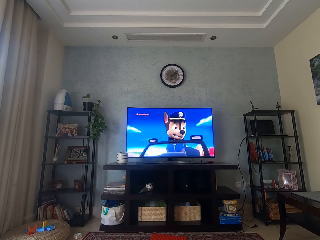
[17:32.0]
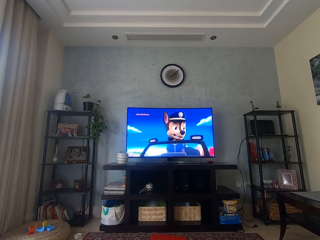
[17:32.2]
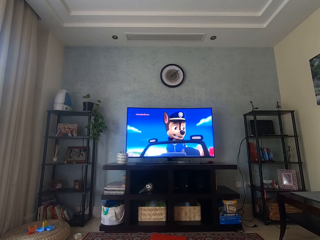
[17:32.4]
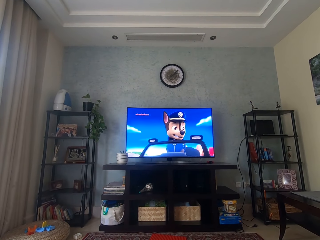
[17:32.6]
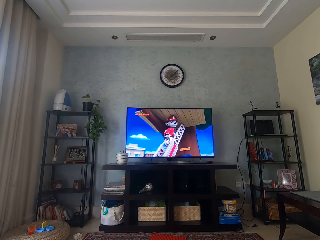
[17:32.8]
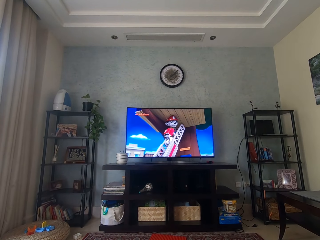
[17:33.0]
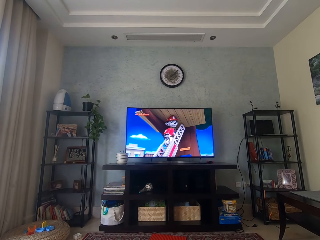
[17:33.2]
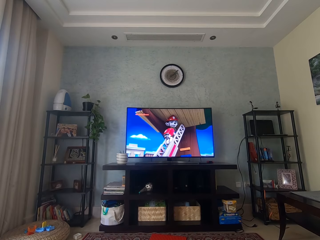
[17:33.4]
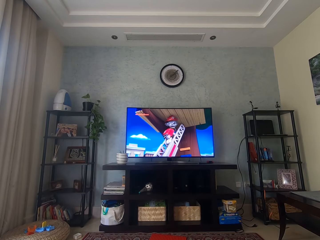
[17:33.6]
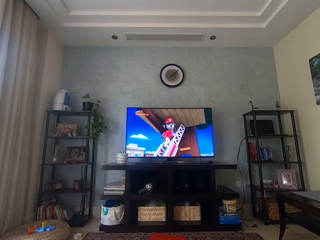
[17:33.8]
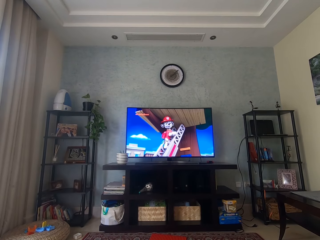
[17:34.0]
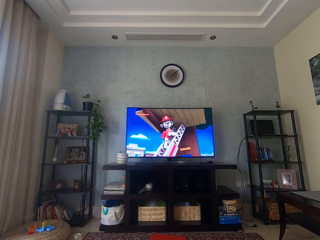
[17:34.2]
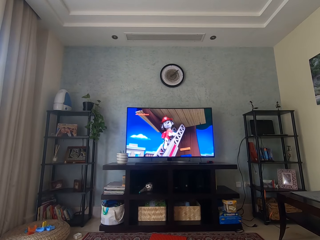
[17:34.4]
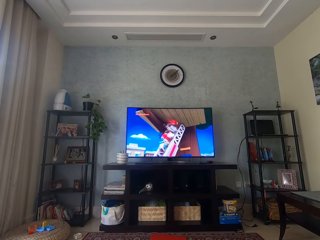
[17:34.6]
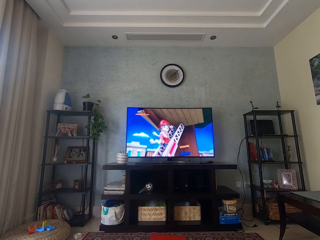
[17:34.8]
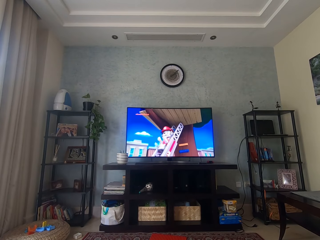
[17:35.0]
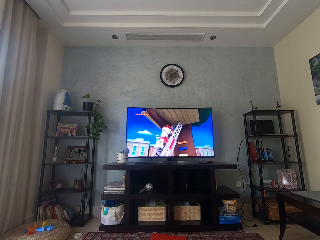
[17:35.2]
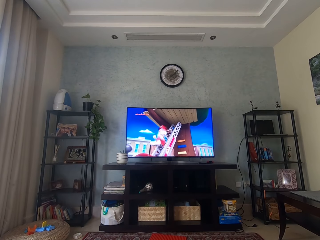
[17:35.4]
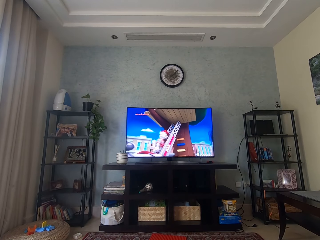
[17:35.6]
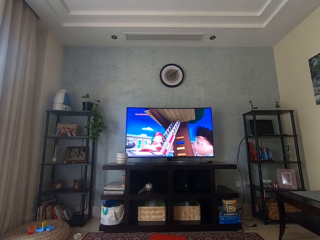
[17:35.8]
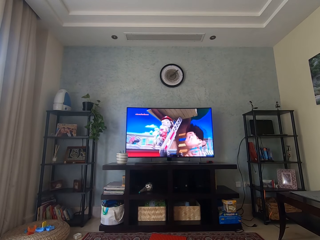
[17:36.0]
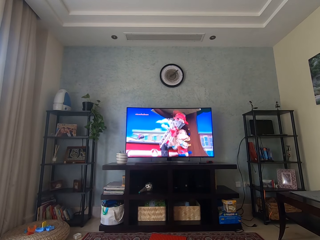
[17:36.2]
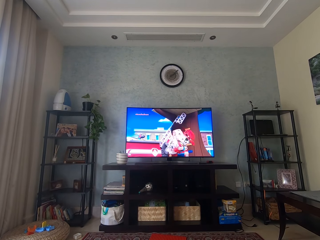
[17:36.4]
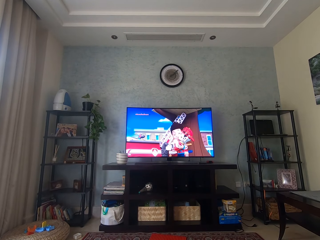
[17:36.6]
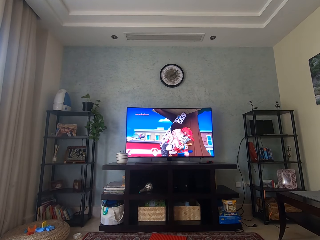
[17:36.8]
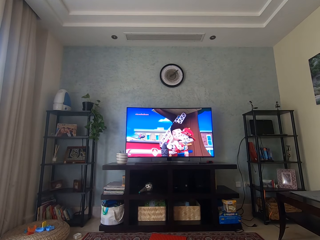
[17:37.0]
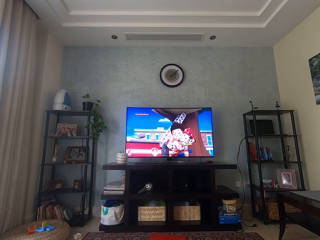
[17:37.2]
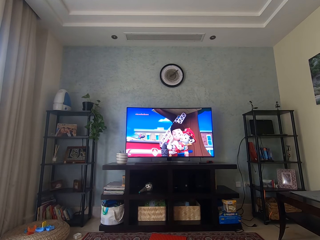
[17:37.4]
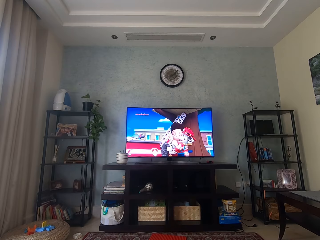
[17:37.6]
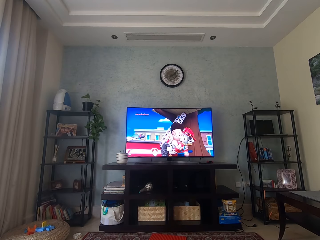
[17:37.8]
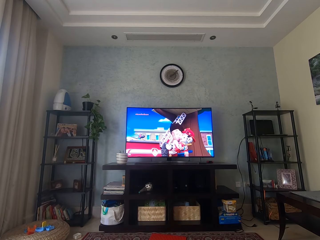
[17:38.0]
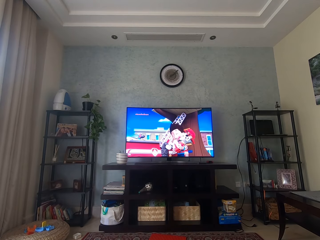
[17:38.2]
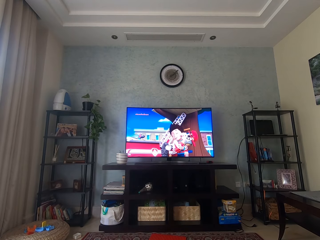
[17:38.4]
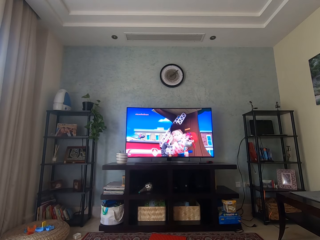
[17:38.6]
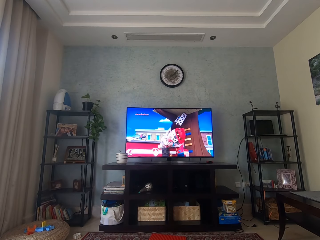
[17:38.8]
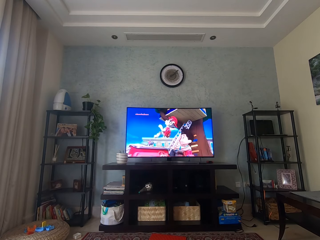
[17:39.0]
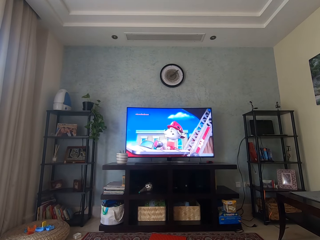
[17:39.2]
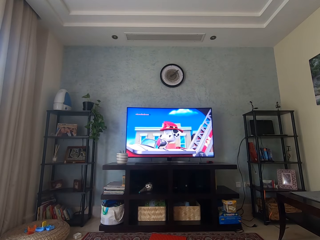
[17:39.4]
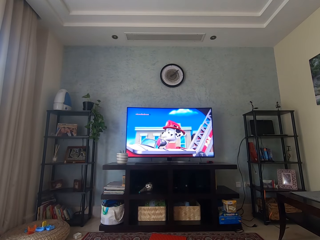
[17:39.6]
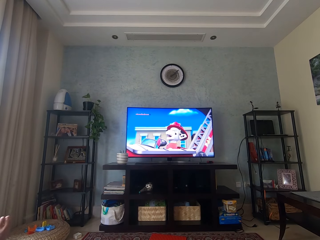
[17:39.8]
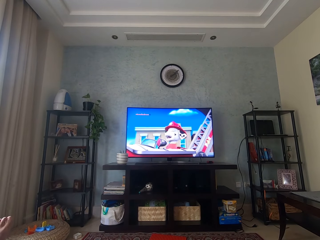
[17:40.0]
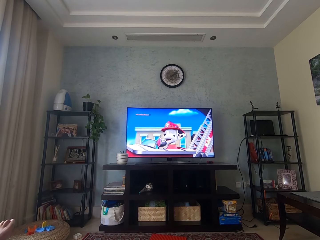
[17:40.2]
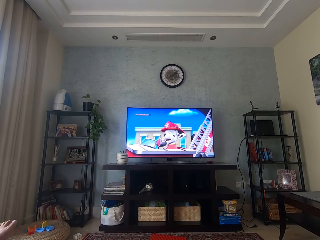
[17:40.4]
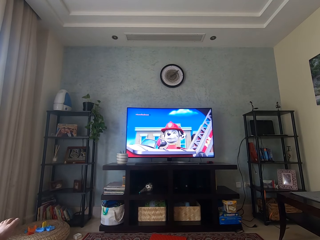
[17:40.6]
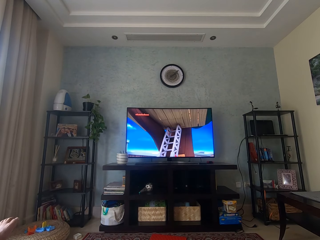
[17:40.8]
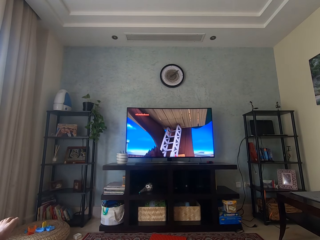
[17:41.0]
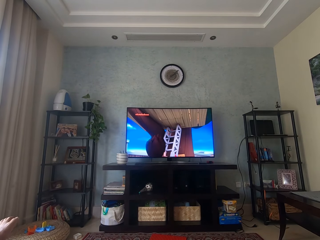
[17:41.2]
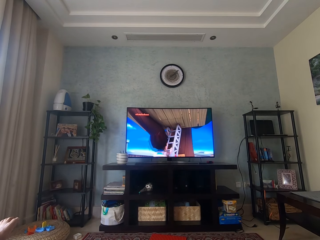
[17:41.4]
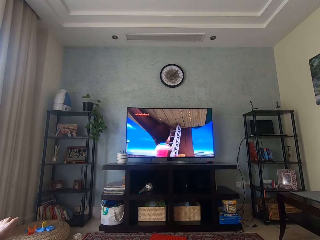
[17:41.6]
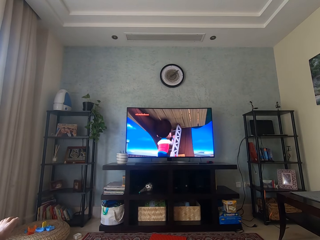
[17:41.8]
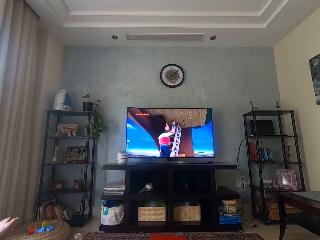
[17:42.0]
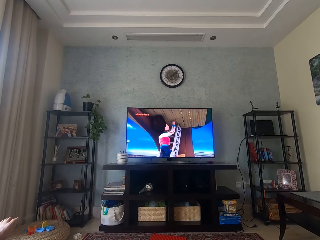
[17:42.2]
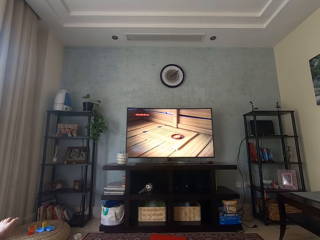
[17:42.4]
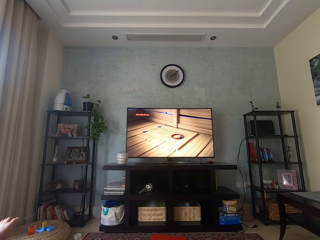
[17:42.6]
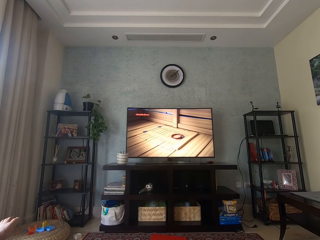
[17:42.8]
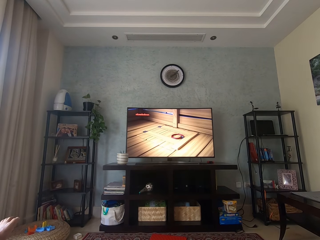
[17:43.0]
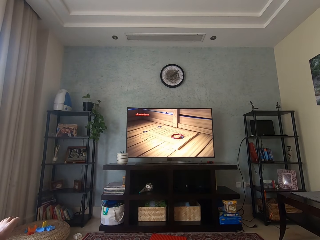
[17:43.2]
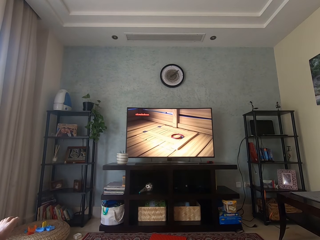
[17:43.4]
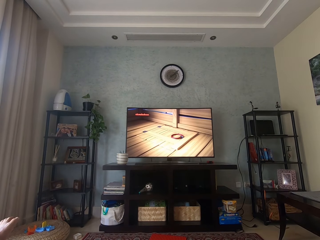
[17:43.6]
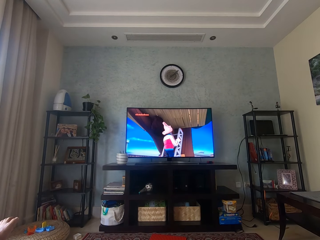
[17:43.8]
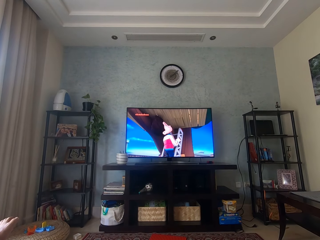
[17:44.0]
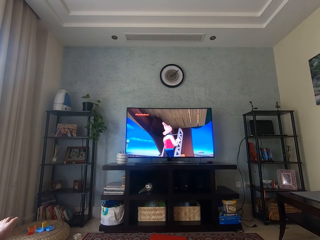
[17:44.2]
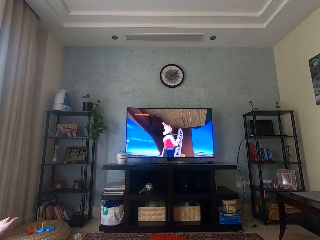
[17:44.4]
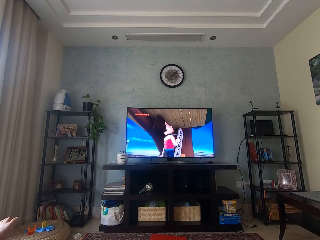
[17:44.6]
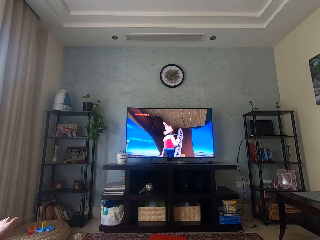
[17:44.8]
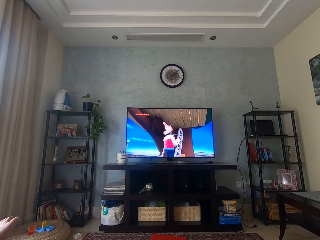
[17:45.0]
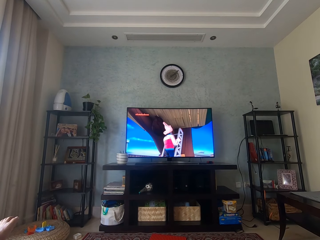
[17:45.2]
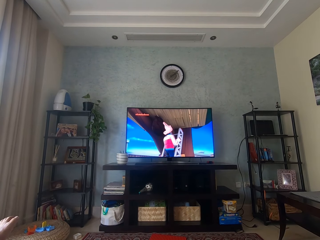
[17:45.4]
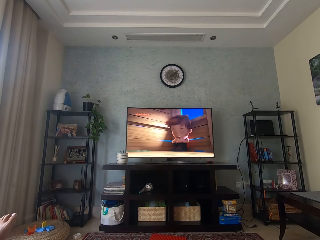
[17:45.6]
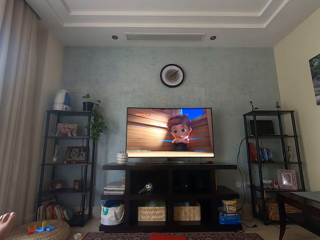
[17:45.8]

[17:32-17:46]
The camera wearer moves the leg.

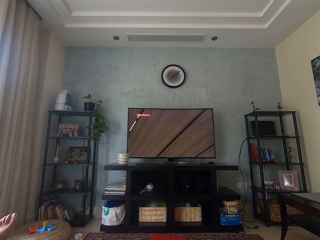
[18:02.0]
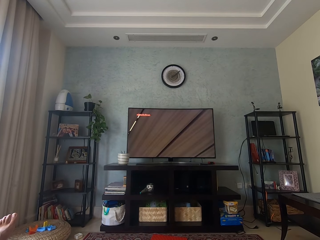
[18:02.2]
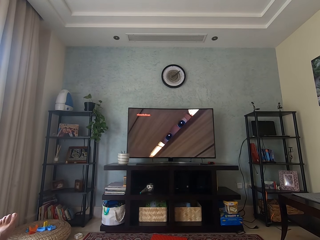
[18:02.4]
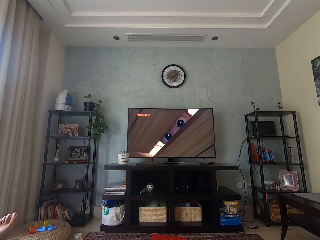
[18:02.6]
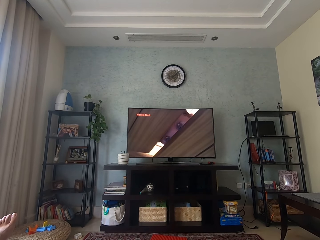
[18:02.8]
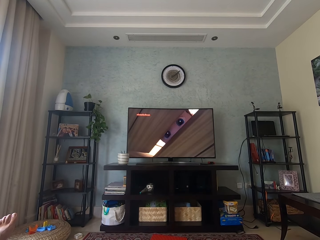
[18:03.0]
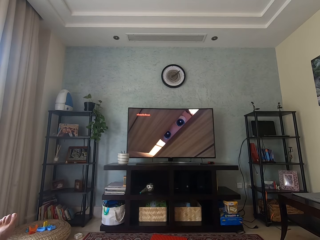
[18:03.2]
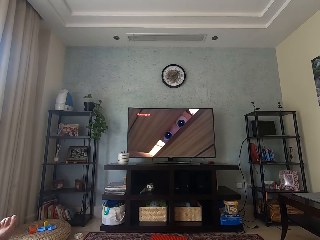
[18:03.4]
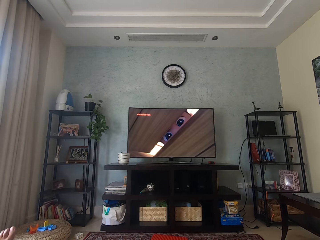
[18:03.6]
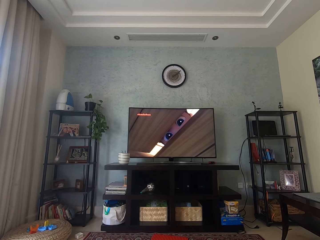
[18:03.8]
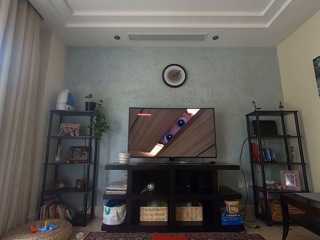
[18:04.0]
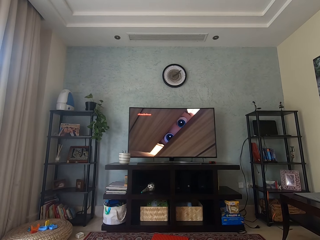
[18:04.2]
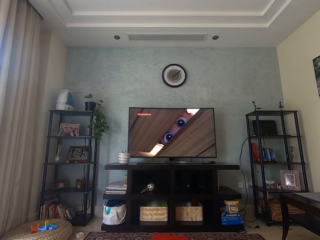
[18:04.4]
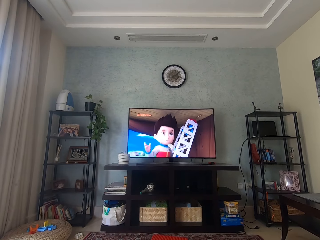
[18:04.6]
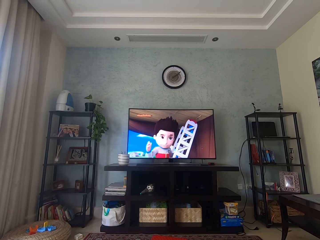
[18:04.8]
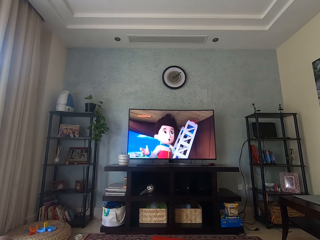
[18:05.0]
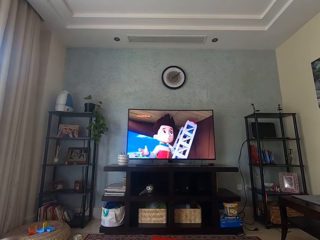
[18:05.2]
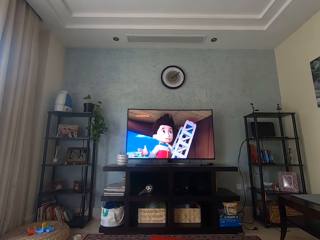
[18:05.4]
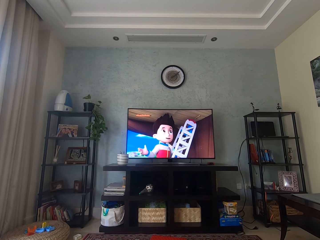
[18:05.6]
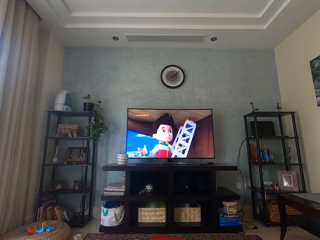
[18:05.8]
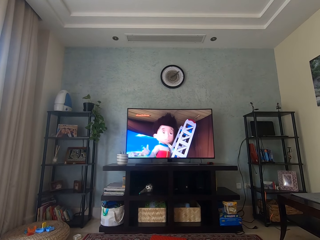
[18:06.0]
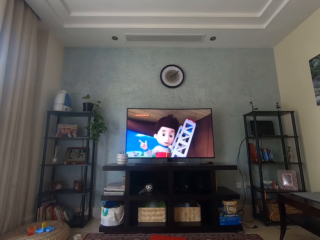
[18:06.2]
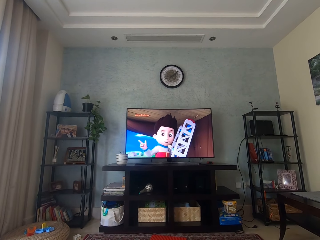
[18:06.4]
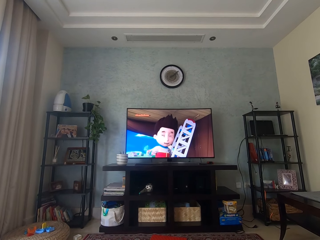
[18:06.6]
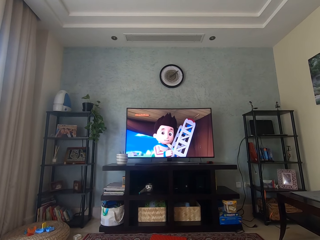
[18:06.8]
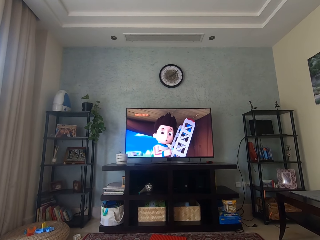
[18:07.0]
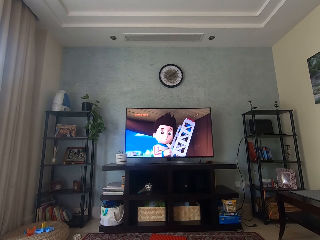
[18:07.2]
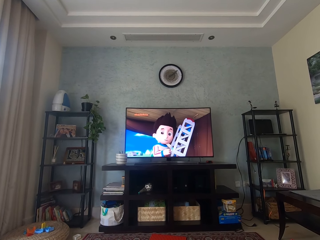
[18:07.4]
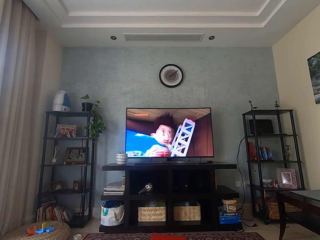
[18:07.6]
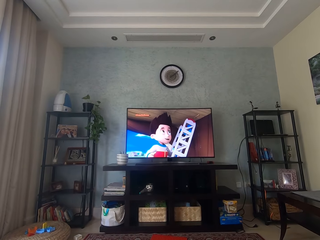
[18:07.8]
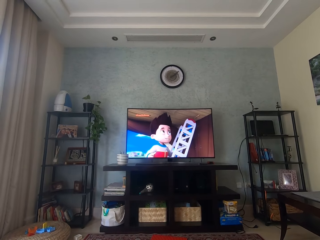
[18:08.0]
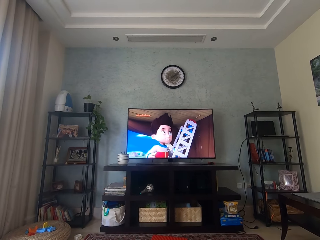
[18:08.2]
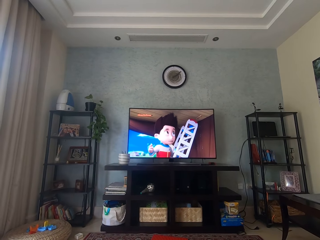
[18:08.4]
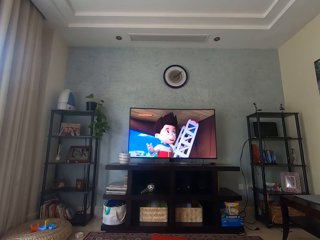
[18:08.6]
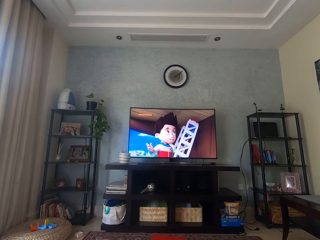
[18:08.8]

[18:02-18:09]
The camera wearer moves the foot.
